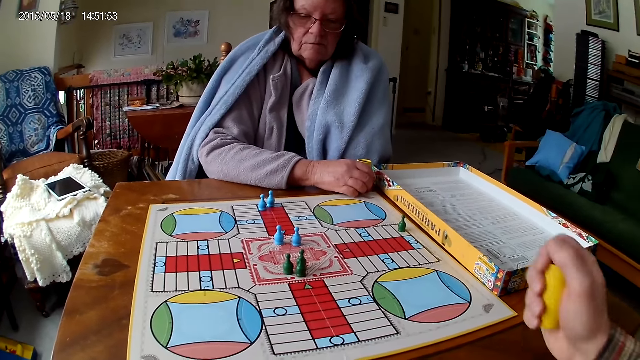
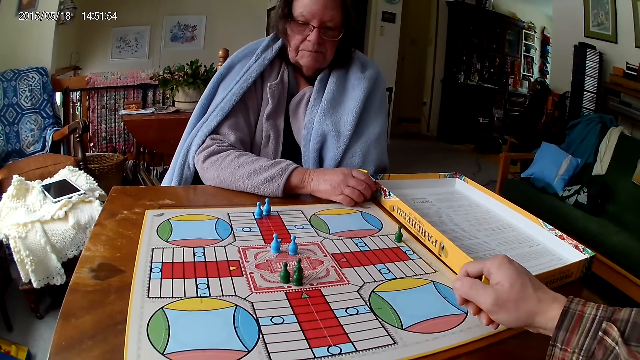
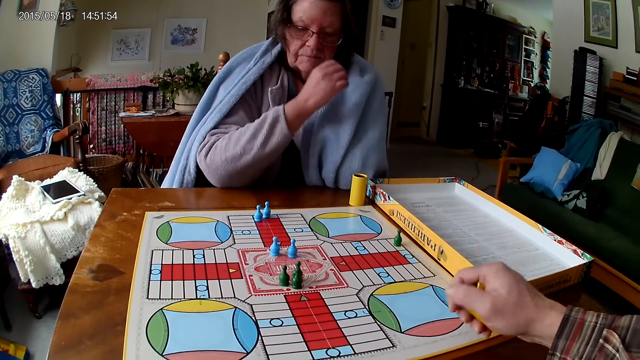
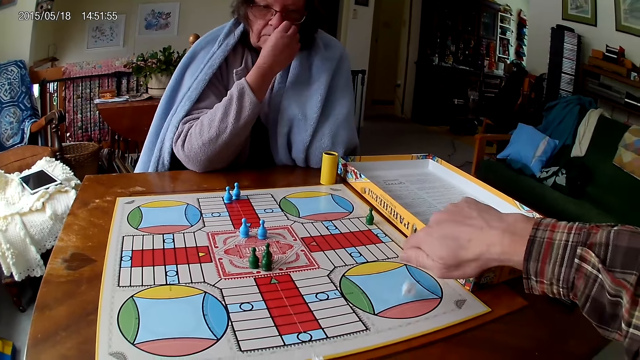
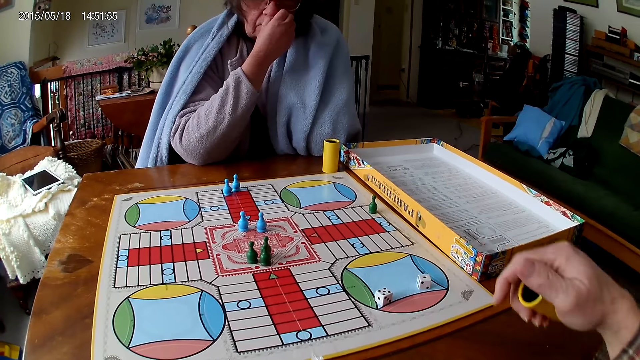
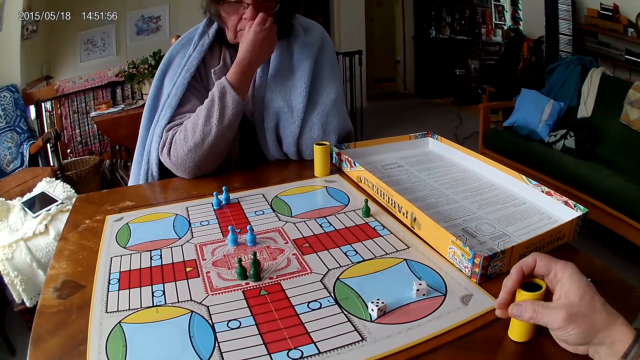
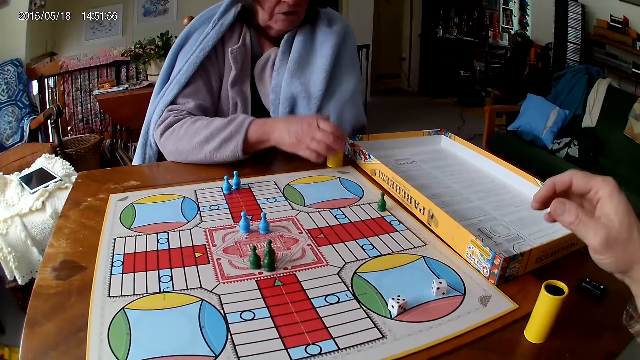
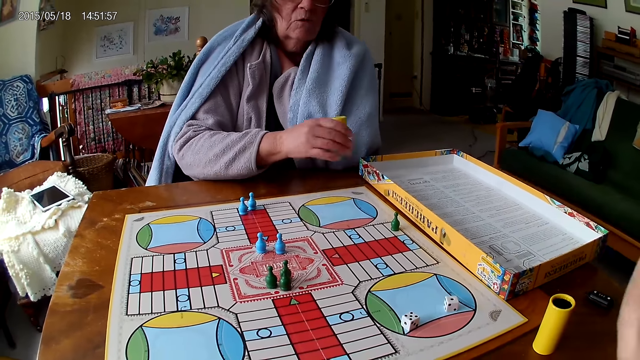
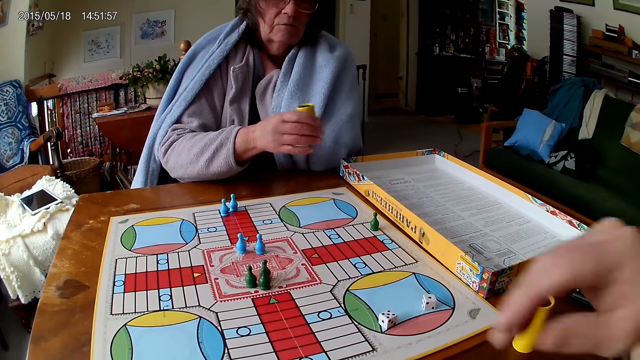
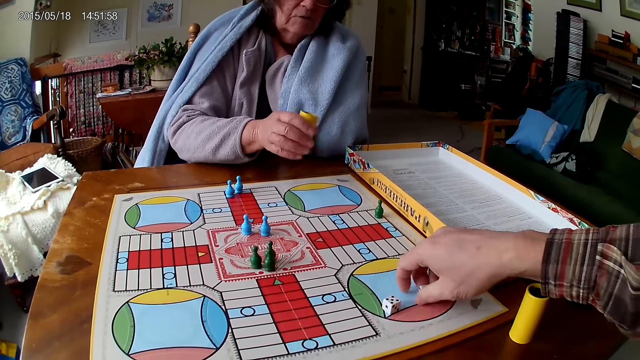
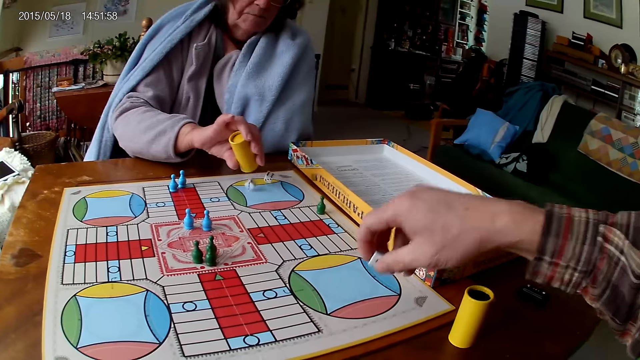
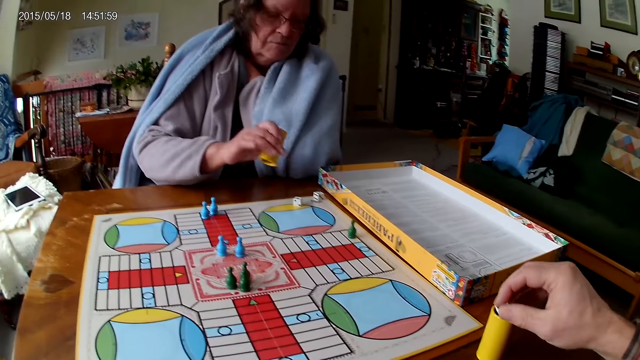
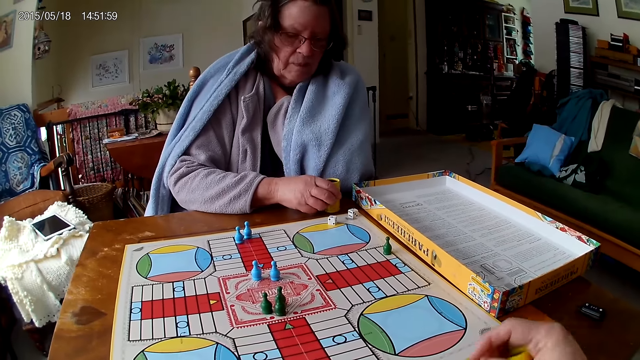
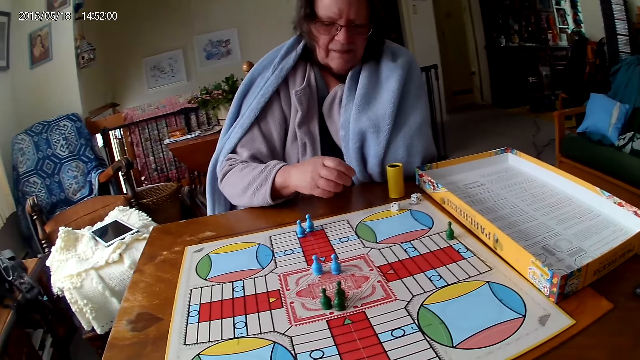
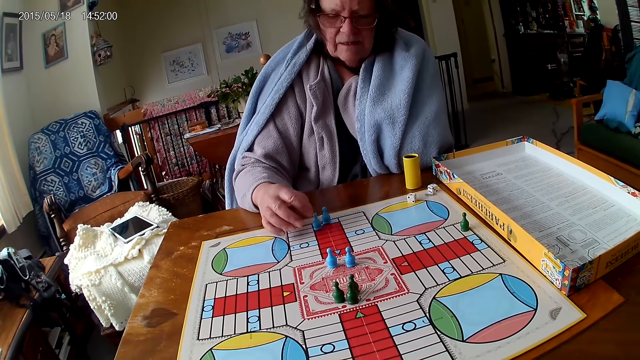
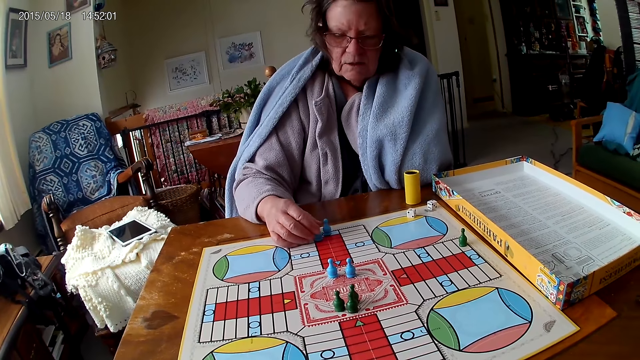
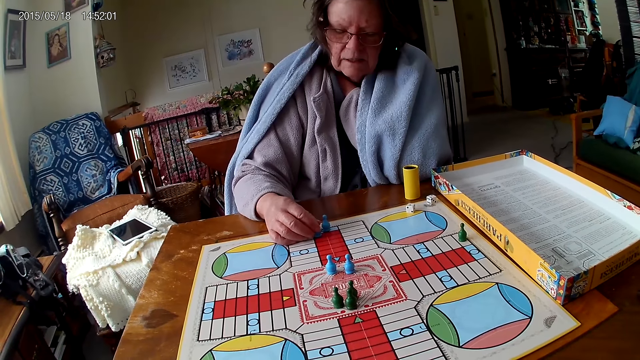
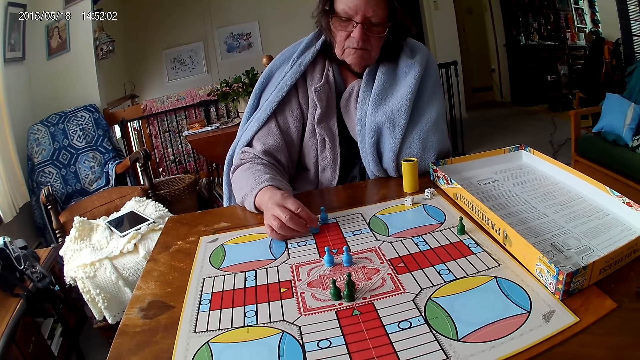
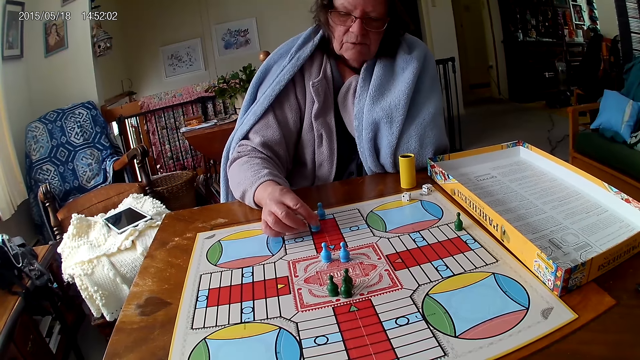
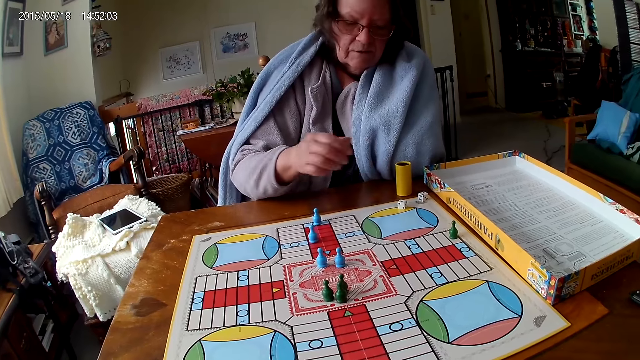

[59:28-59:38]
The camera wearer shakes the dice cup in his right hand. He pours the dice in the dice cup on the ludo game with his right hand, and drops the dice cup on the table with his right hand. The woman picks up the dice cup on the table with her right hand. She shakes the dice cup in her right hand. The camera wearer picks the dice from the ludo game with his right hand. The woman pours the dice in the dice cup on the ludo game with her right hand. The camera wearer puts the dice in the dice cup with his right hand. The woman drops the dice cup on the table with her right hand. She picks up the dice cup. She touches the ludo token on the ludo game on the table with her right hand. She moves the pawn. She counts the tiles on the ludo game on the table with the ludo tokens in her right hand.

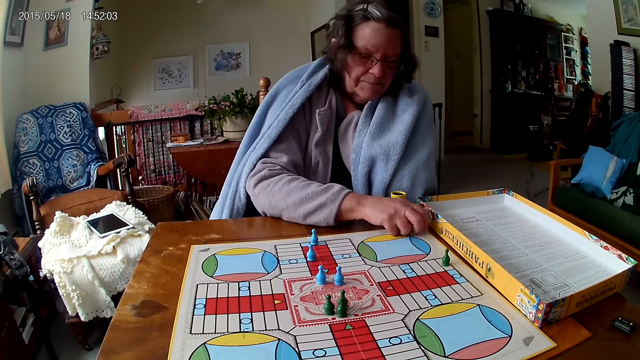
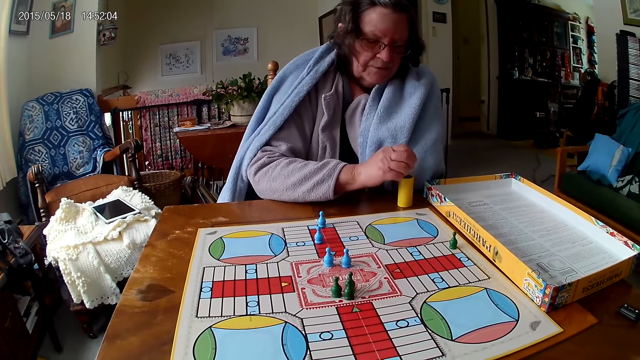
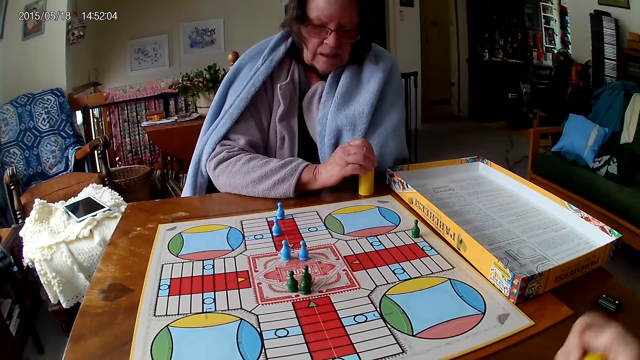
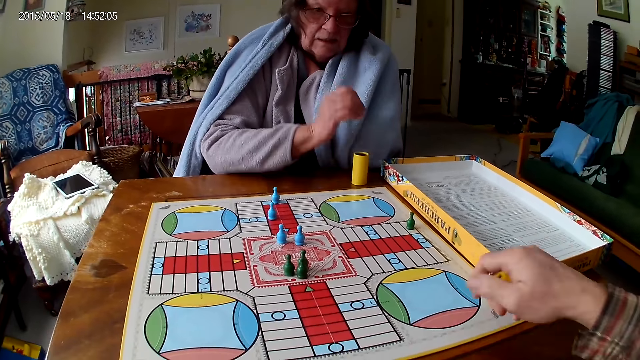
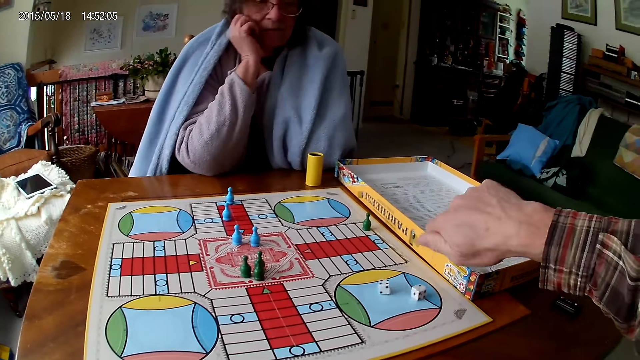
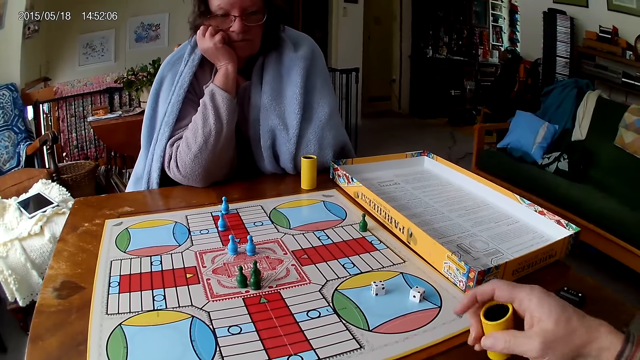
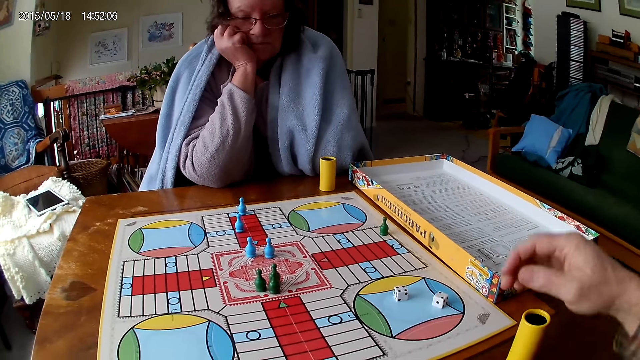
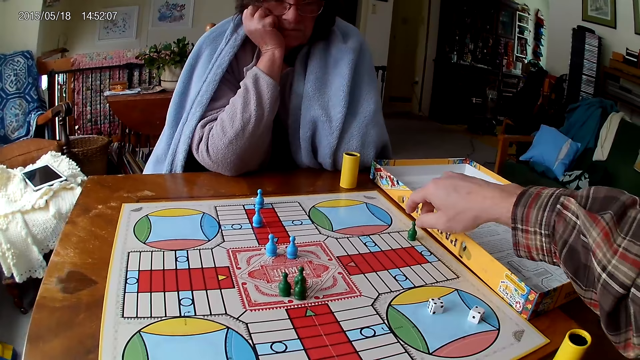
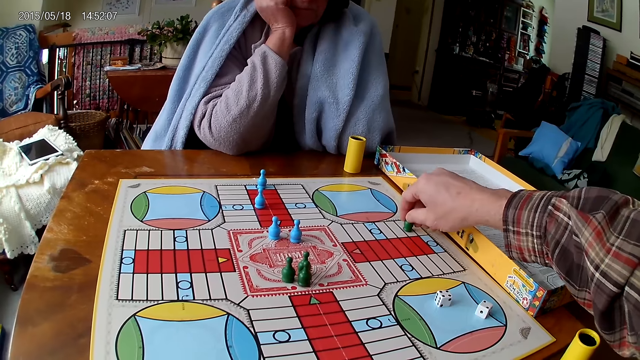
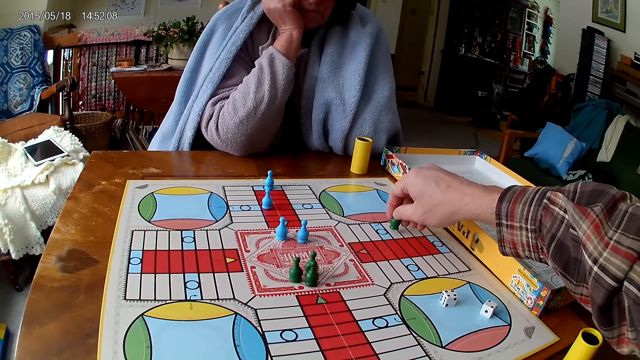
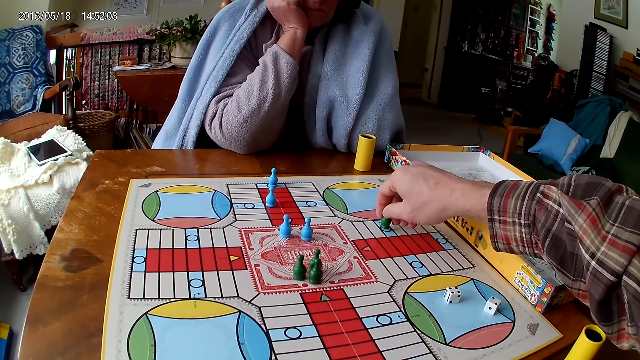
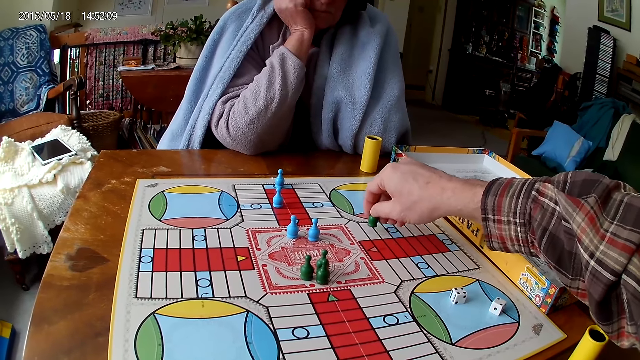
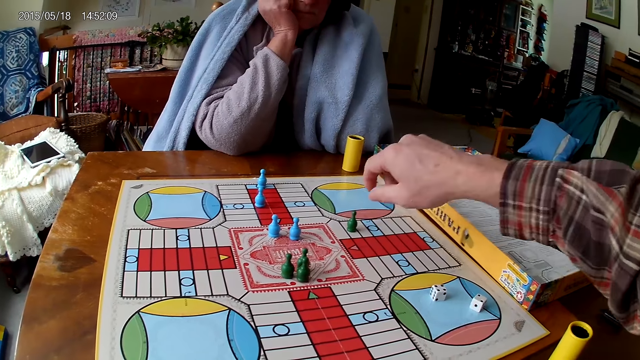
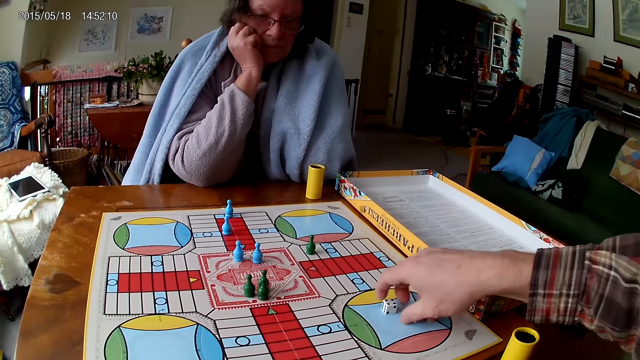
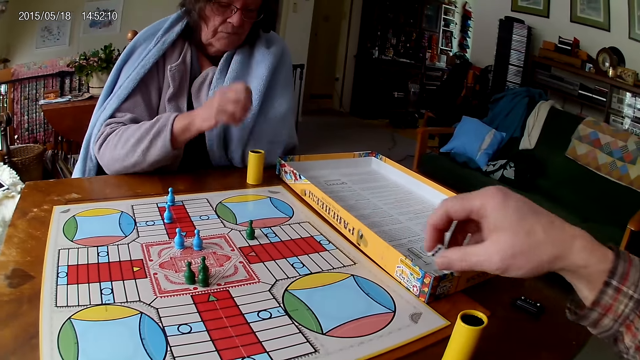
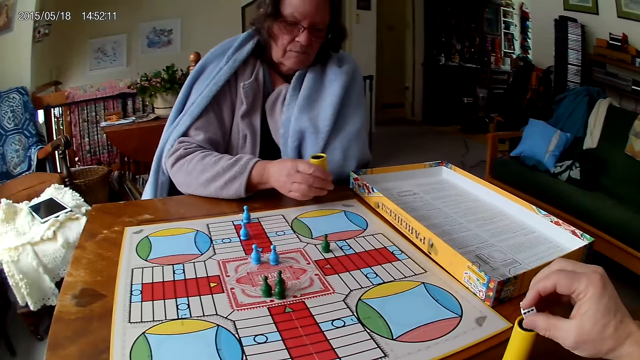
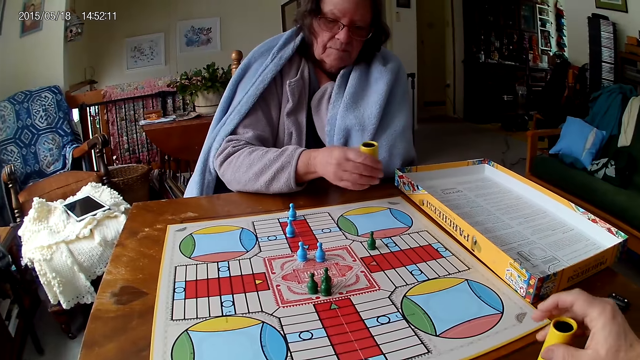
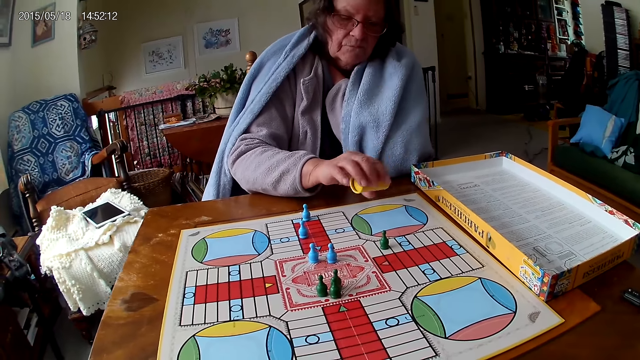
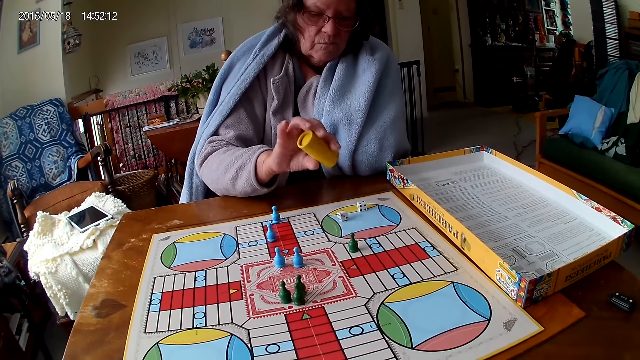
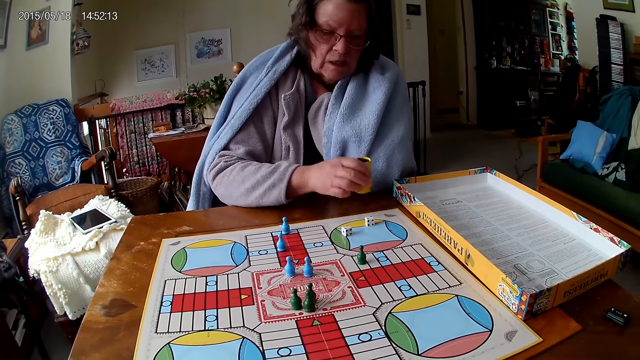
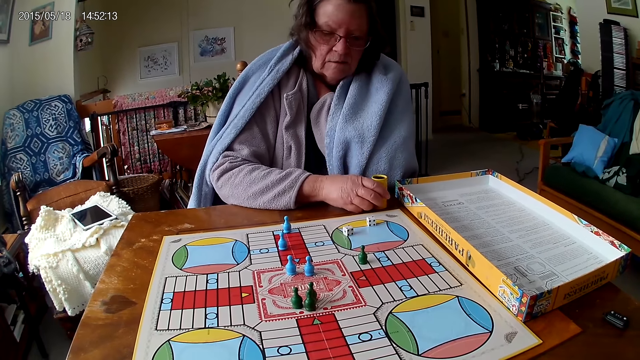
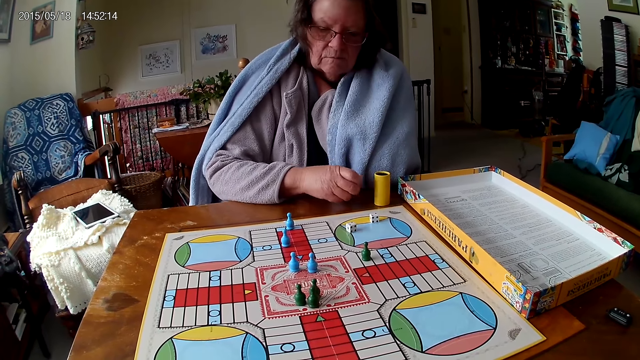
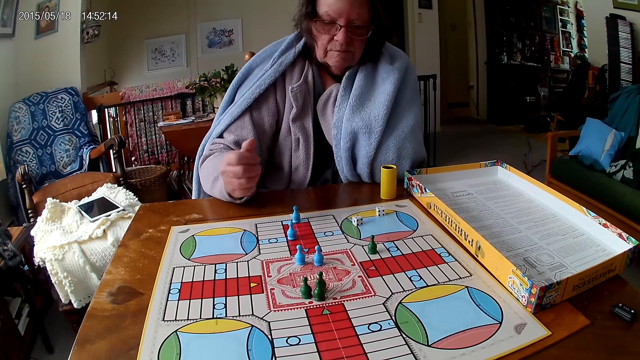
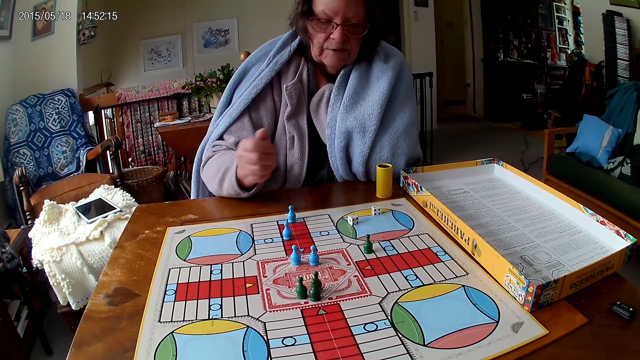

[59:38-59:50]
A woman packs dice from the ludo game on the table with her right hand. The woman puts the dice in the dice cup or dice can with her right hand. The camera wearer shakes the dice cup in his right hand. He pours the dice in the dice cup on the ludo game with his right hand. He puts the dice can on the table. He counts the tiles on the ludo game on the table with ludo tokens in his right hand. He moves a pawn. He packs the dice on the ludo game with his right hand. He puts the dice in the dice cup on the table. The woman shakes the dice cup in her right hand. The woman pours the dice in the dice cup on the ludo game with her right hand. The woman drops the dice cup on the table with her right hand.
